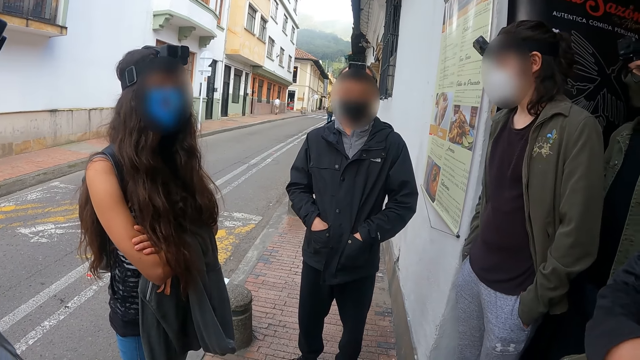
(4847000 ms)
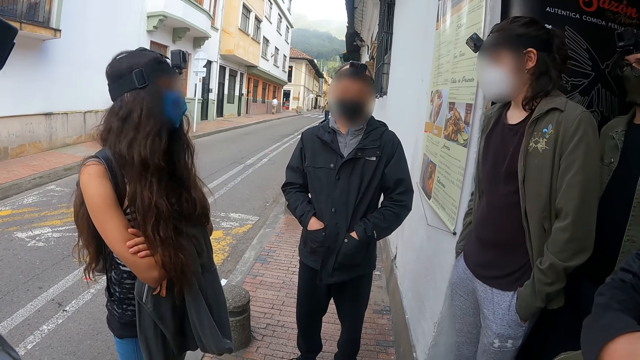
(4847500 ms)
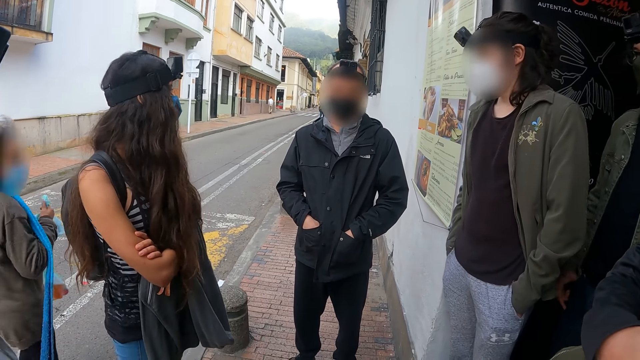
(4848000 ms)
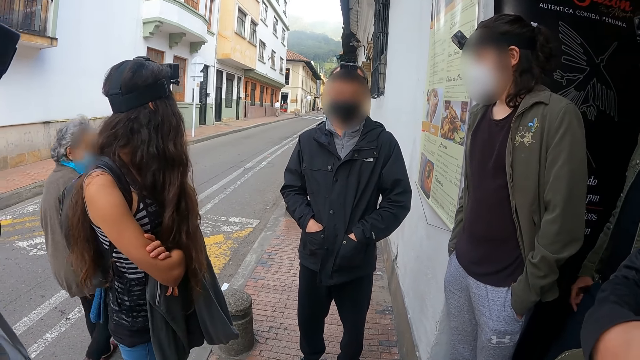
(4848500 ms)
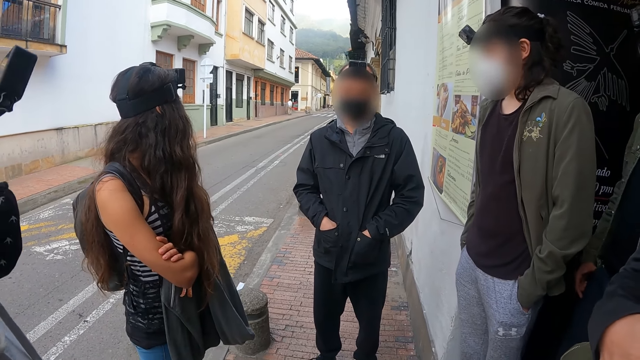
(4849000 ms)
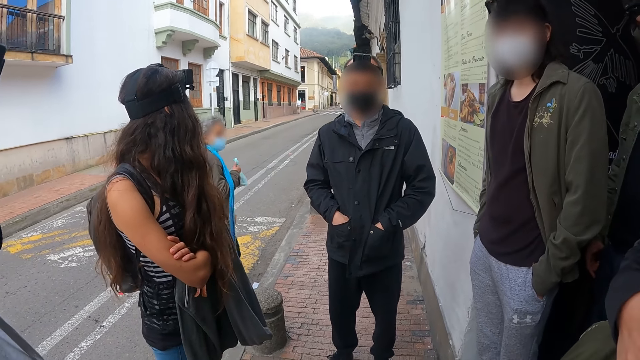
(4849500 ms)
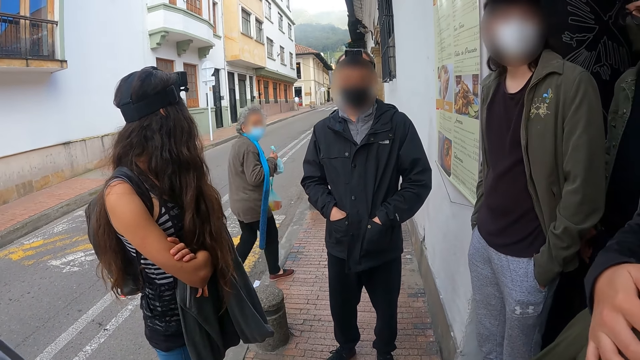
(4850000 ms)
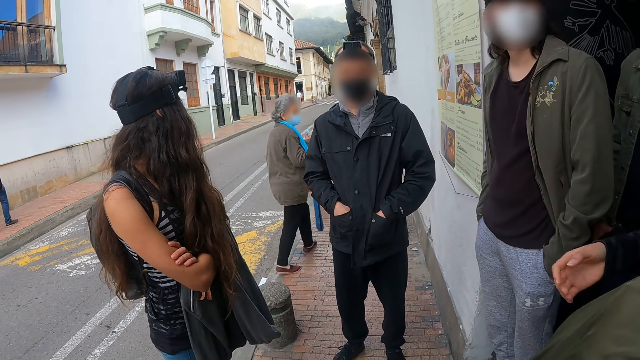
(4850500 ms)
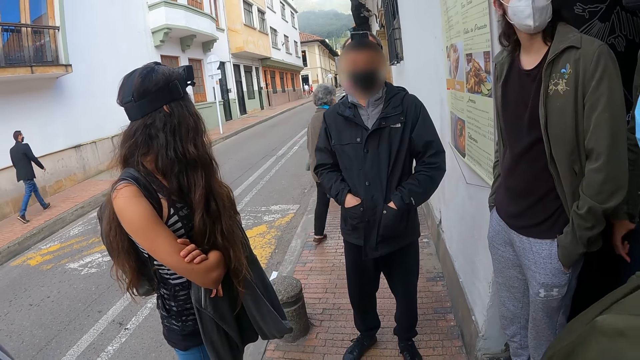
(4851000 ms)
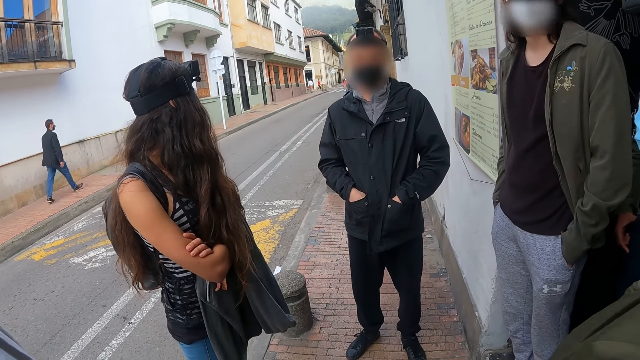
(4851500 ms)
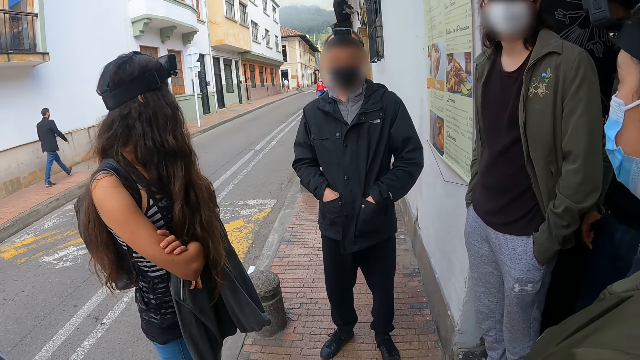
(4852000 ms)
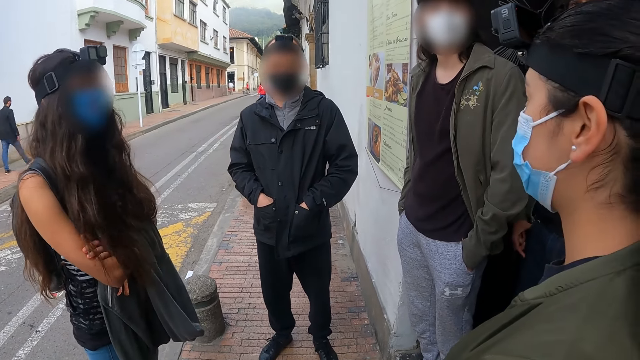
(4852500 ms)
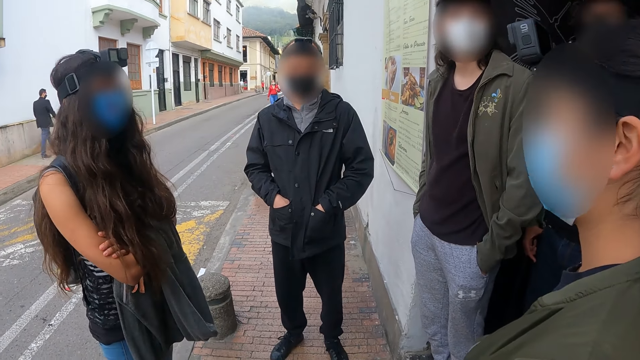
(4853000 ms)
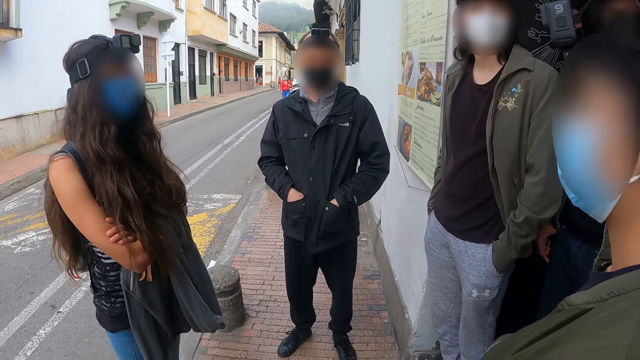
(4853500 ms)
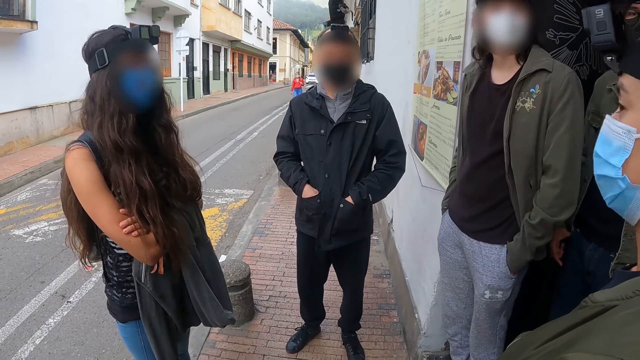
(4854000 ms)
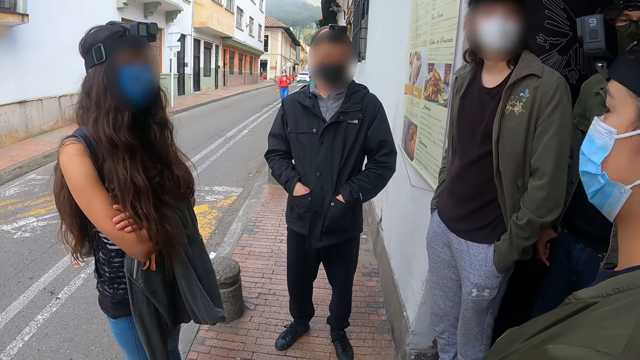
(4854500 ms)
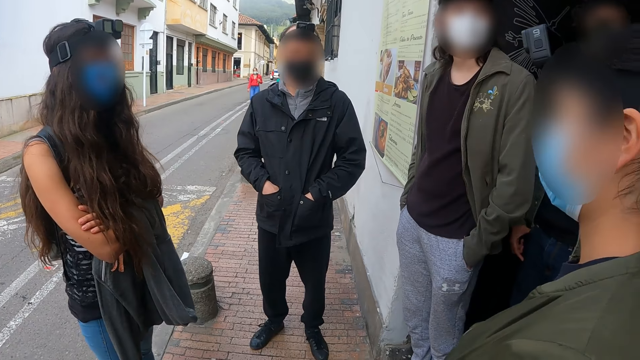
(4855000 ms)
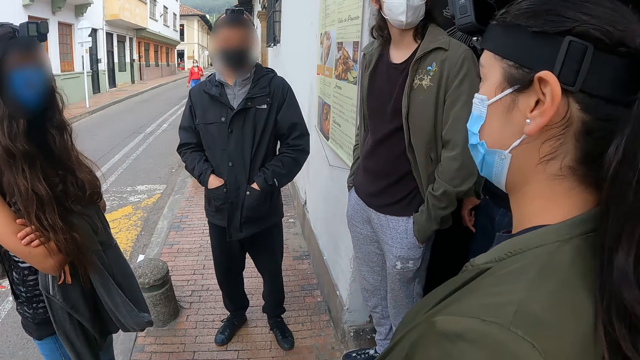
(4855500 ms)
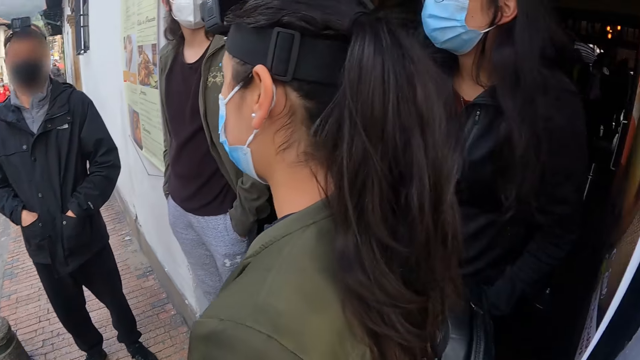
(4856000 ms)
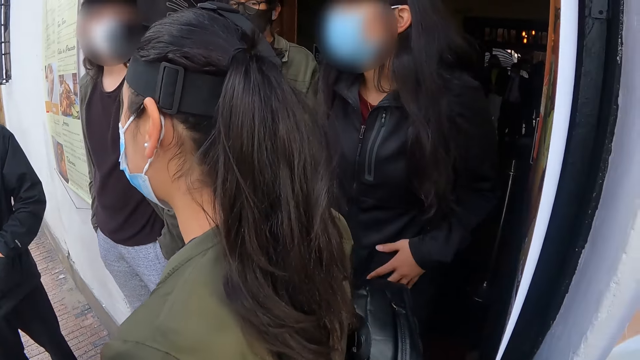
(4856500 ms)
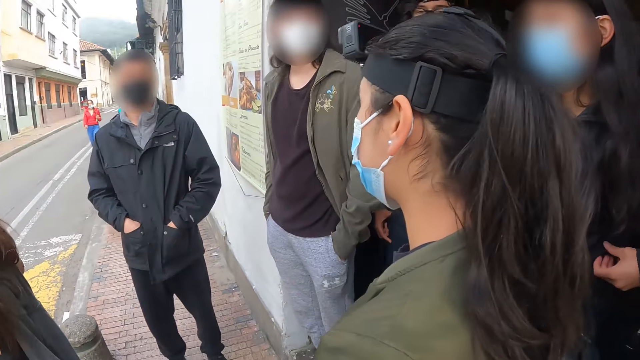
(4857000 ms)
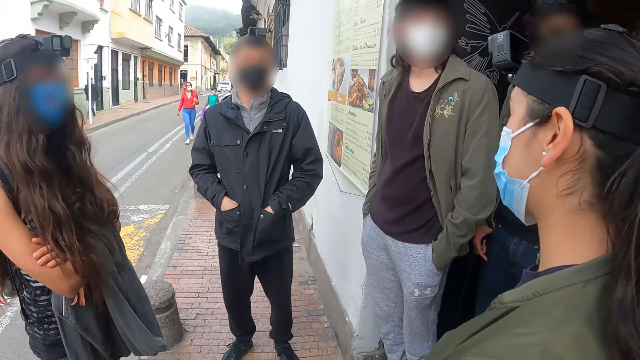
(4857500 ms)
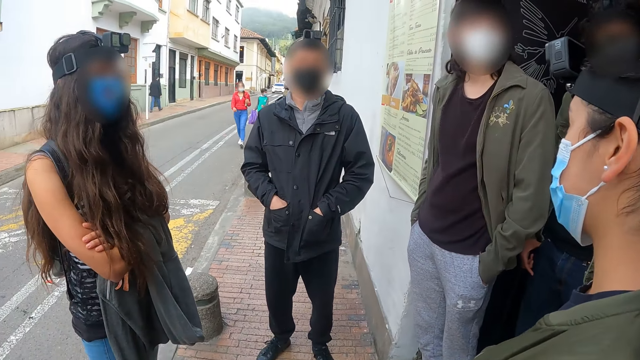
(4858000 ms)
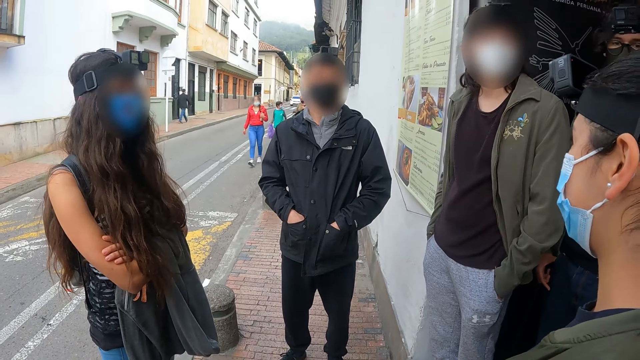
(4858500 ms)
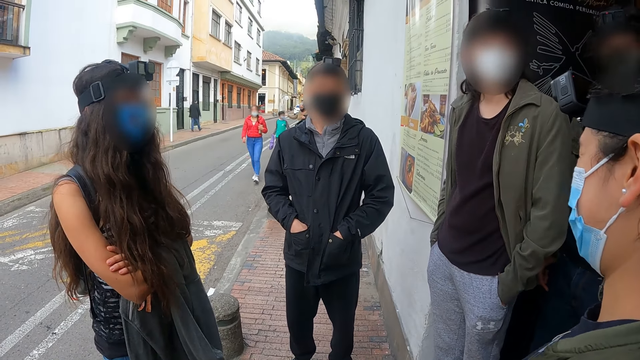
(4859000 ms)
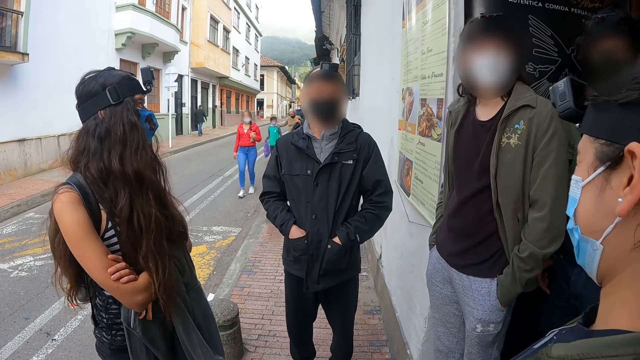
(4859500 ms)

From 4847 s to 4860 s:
The camera wearer looks at others.

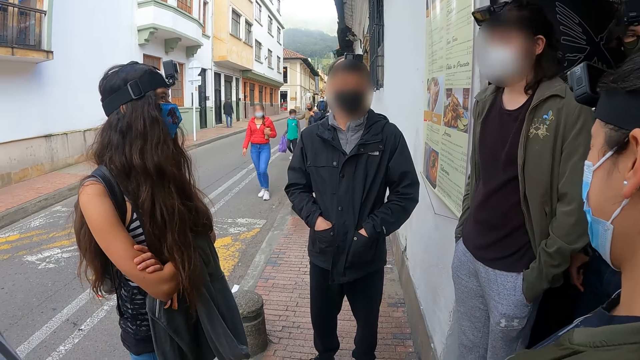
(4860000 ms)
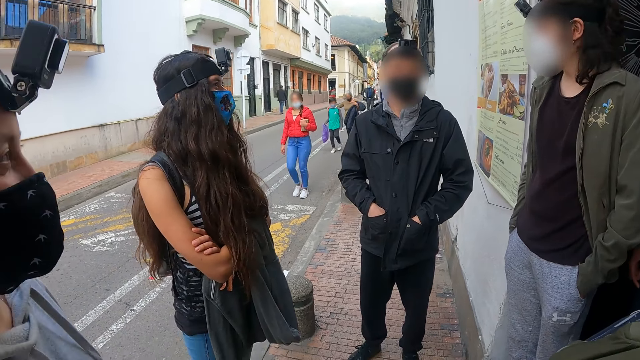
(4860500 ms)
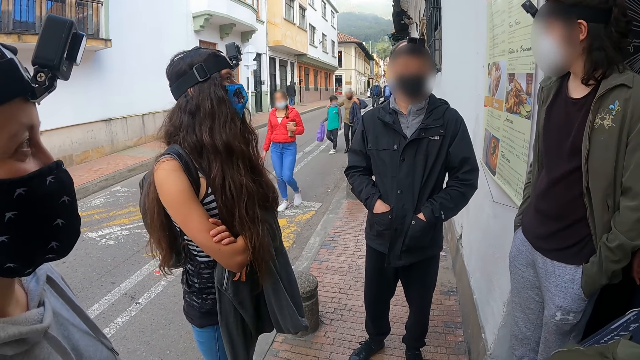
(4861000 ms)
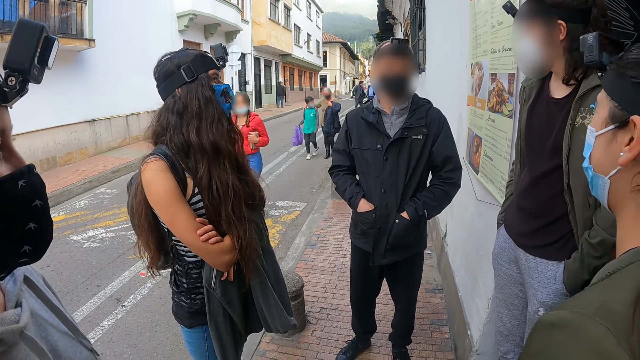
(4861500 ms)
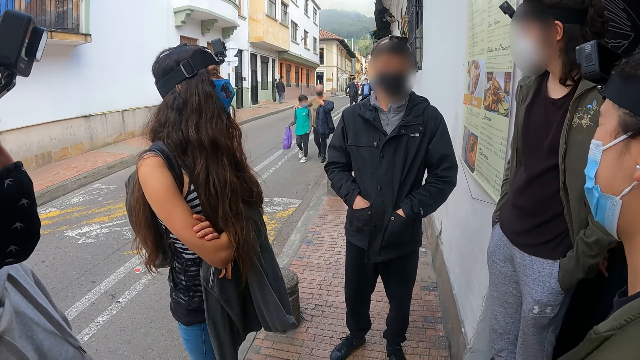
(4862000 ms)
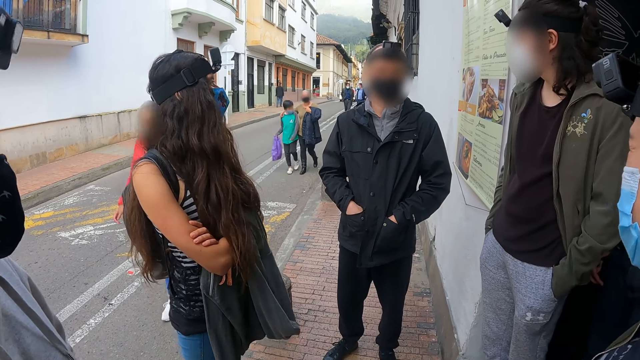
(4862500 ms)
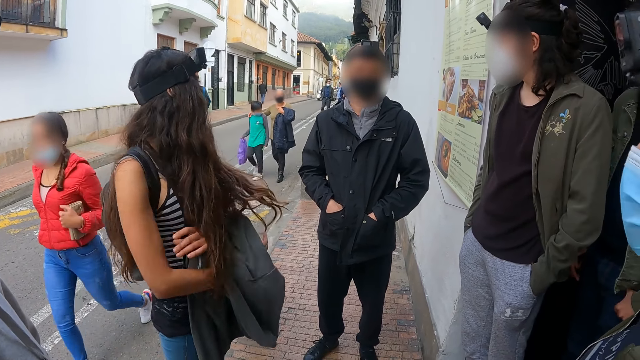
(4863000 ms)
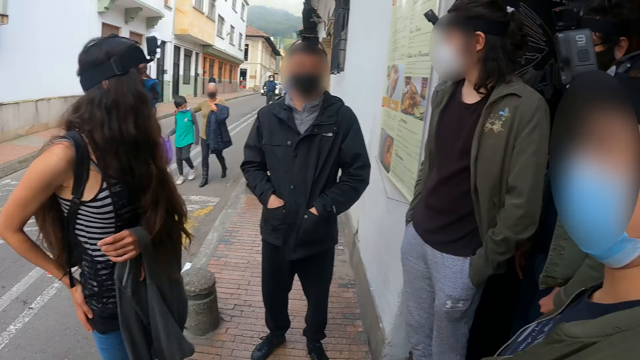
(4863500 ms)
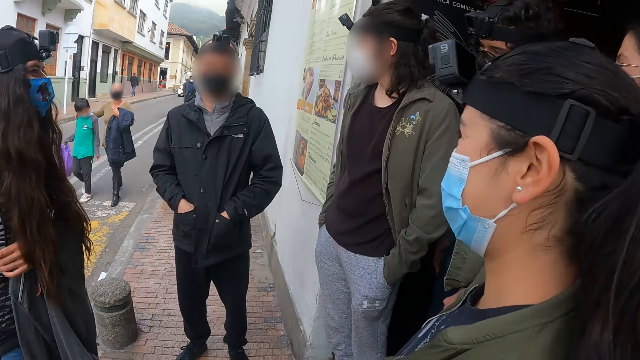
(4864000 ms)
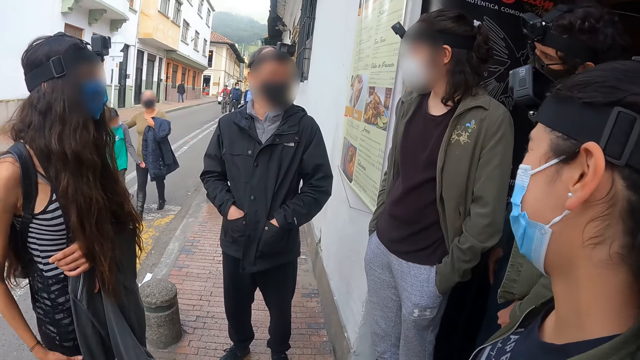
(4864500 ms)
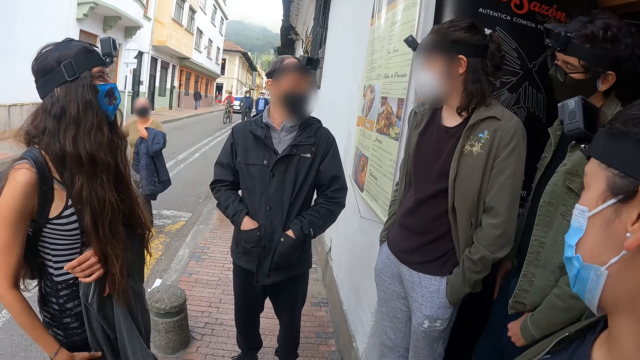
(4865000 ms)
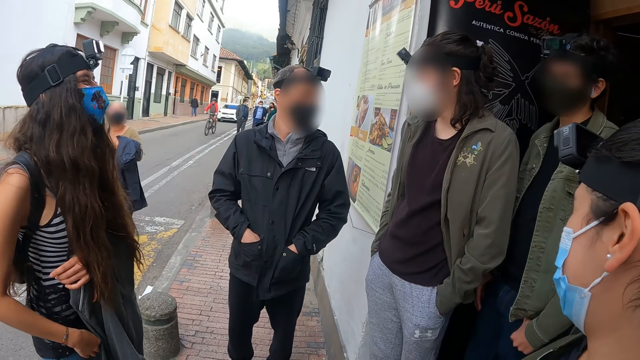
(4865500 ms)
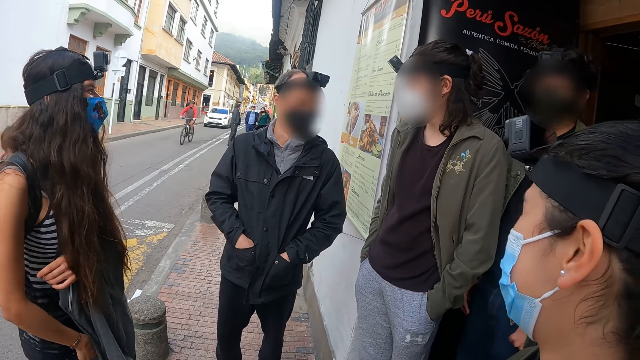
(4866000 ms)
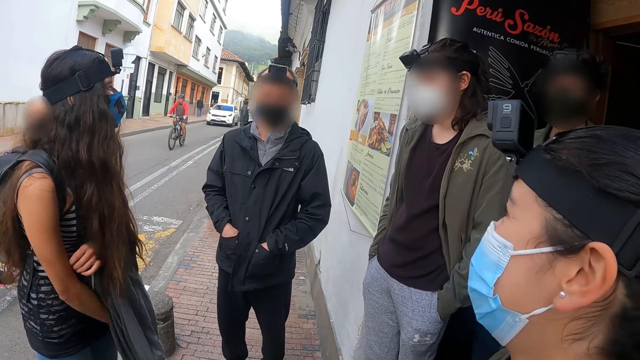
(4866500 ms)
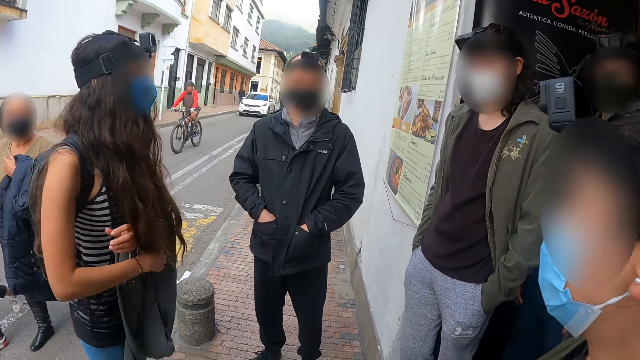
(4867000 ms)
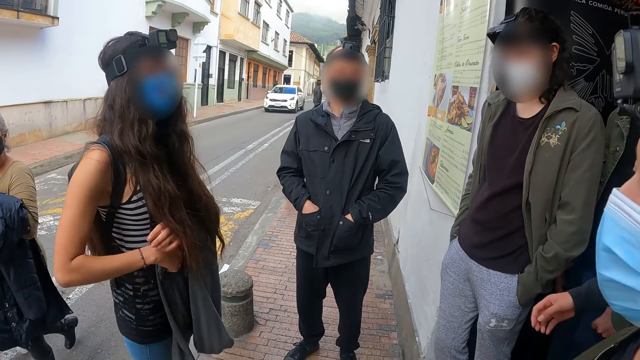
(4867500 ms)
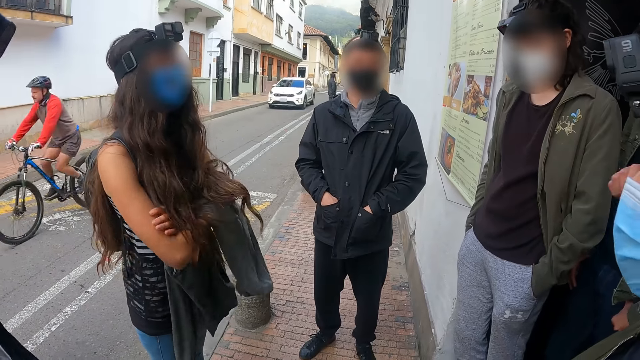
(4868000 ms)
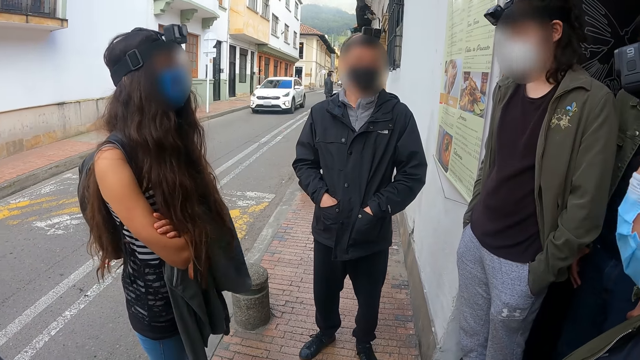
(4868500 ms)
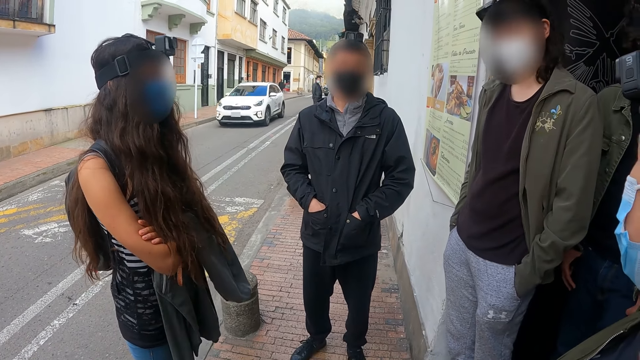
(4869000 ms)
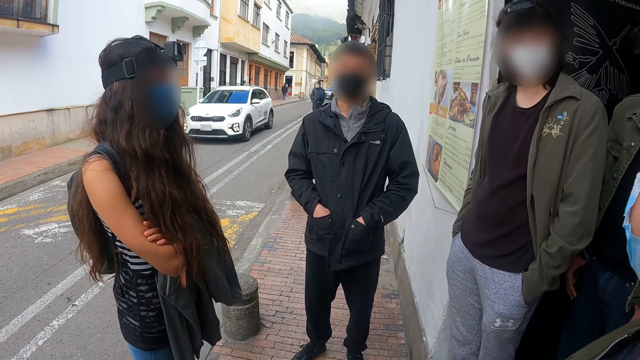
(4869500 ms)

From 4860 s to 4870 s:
A woman moves her hand. The woman pulls her top down.
